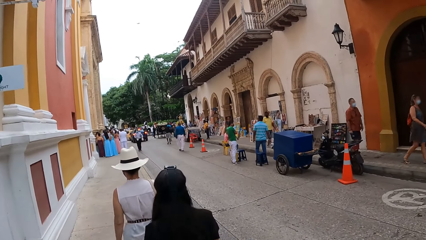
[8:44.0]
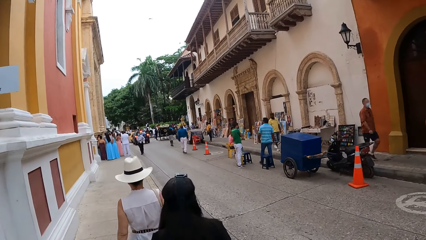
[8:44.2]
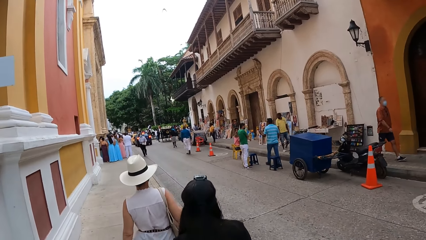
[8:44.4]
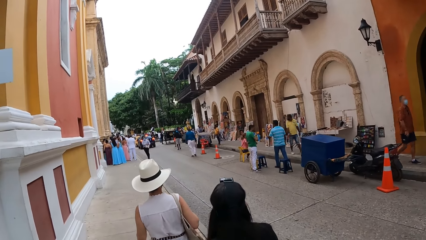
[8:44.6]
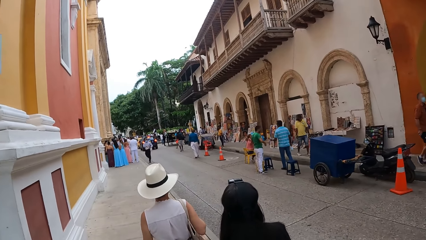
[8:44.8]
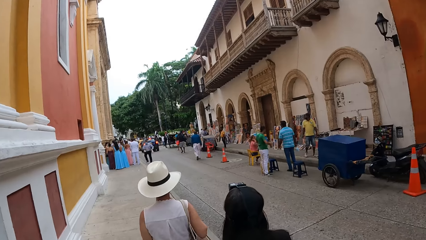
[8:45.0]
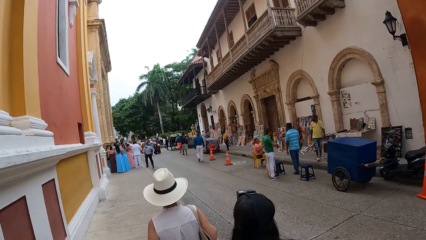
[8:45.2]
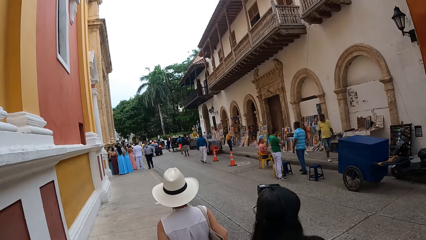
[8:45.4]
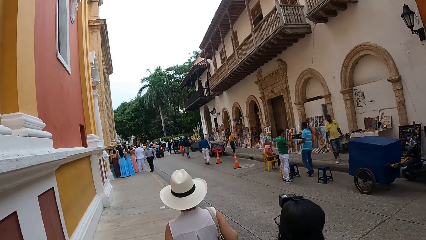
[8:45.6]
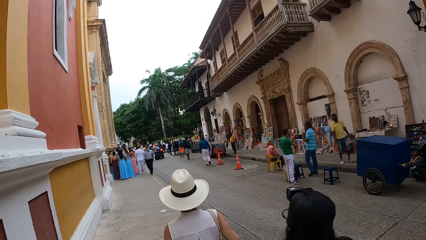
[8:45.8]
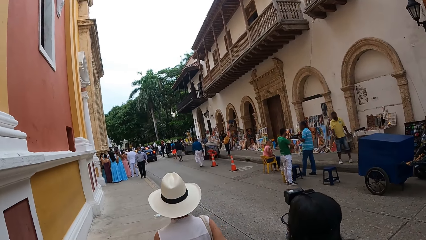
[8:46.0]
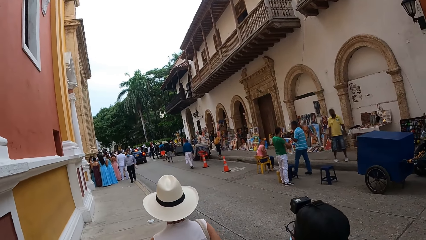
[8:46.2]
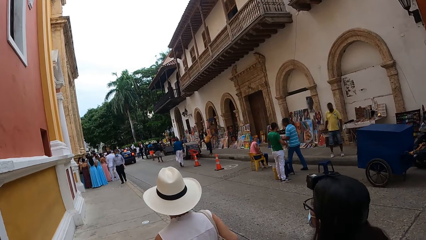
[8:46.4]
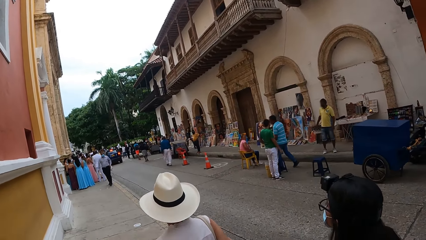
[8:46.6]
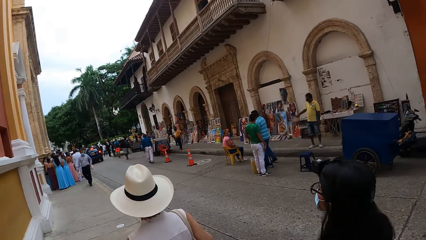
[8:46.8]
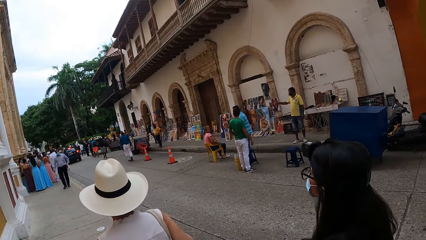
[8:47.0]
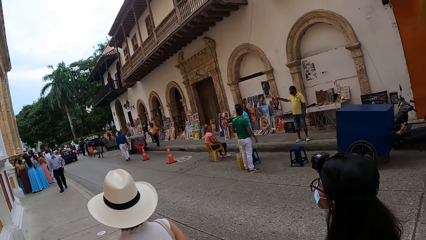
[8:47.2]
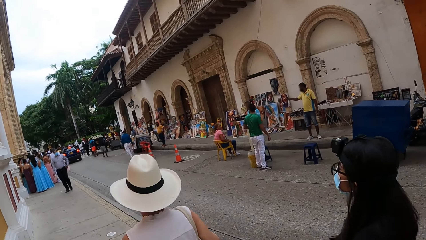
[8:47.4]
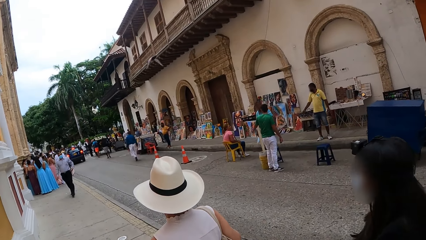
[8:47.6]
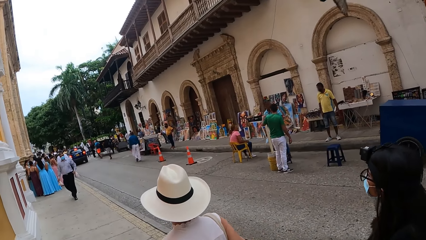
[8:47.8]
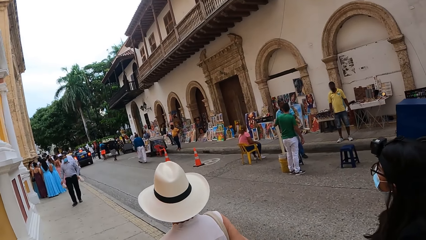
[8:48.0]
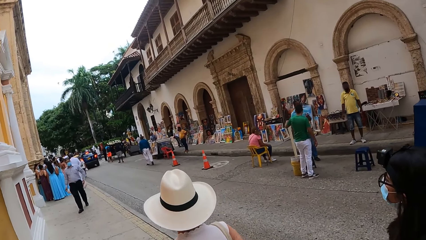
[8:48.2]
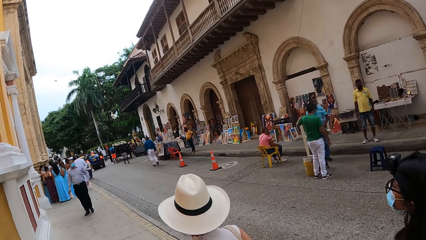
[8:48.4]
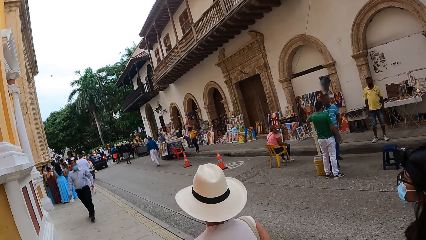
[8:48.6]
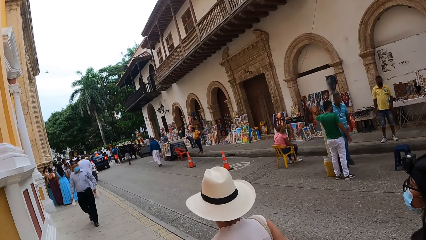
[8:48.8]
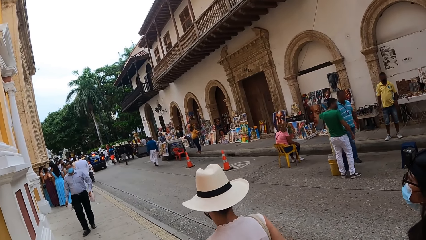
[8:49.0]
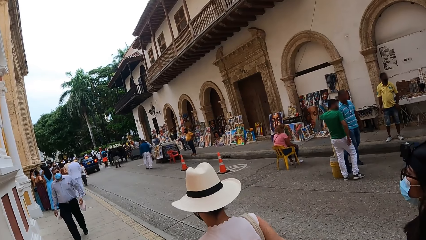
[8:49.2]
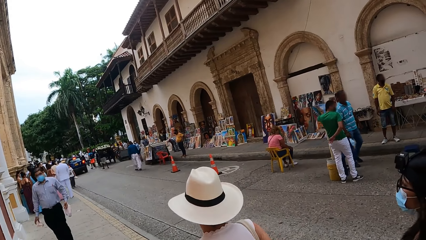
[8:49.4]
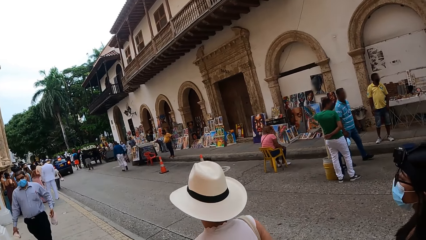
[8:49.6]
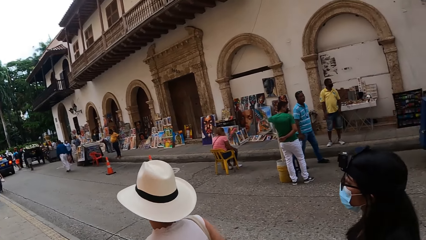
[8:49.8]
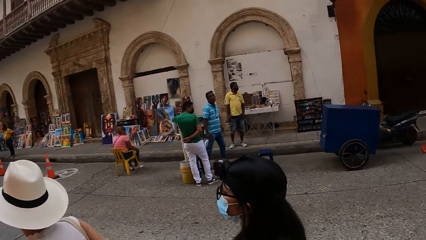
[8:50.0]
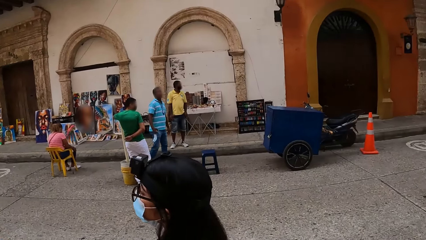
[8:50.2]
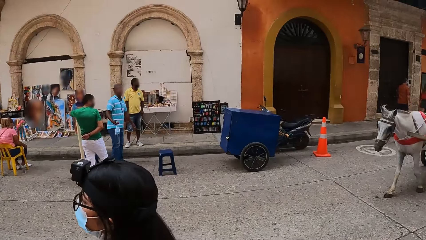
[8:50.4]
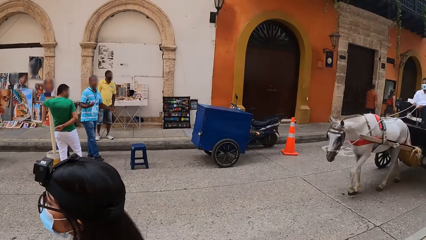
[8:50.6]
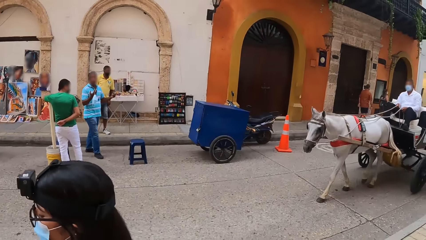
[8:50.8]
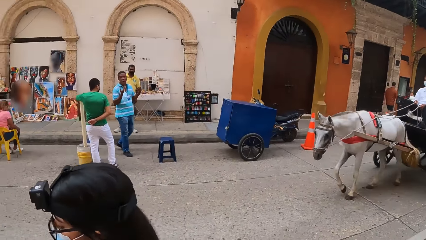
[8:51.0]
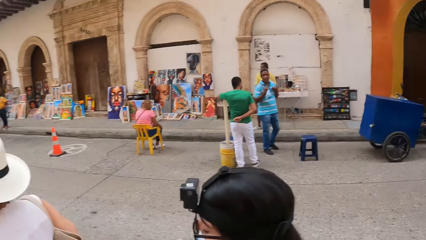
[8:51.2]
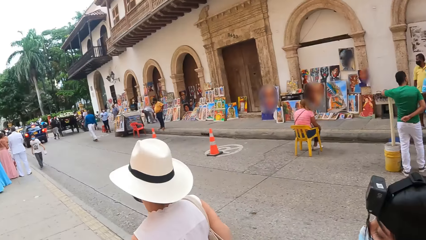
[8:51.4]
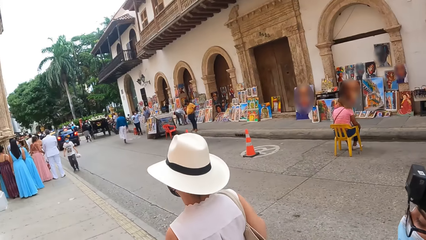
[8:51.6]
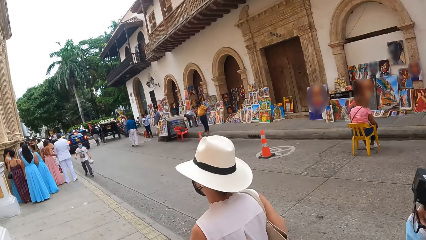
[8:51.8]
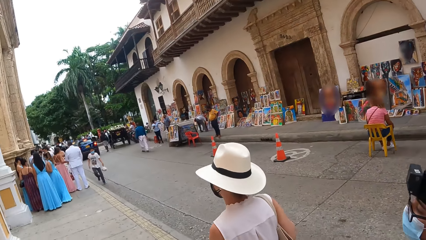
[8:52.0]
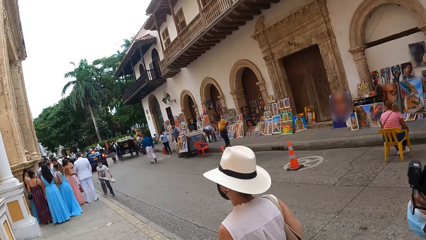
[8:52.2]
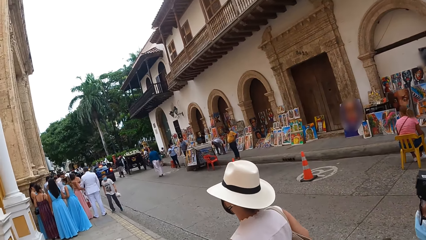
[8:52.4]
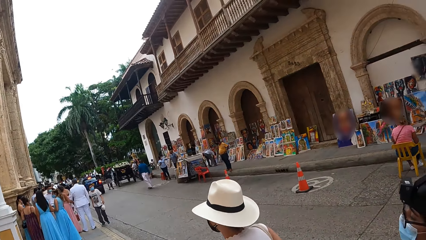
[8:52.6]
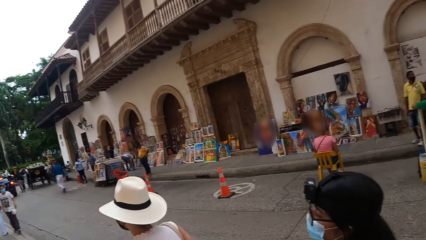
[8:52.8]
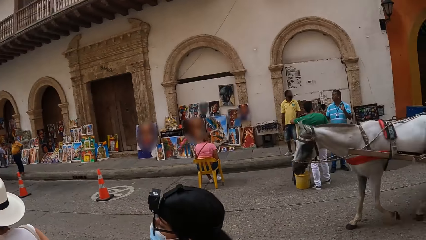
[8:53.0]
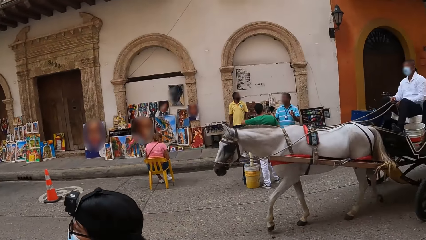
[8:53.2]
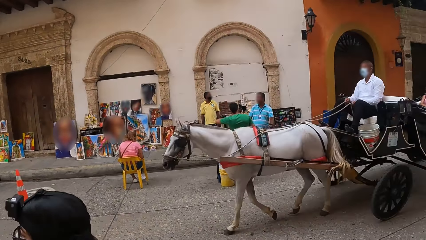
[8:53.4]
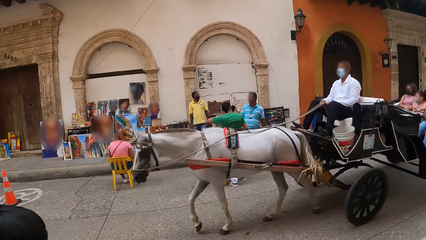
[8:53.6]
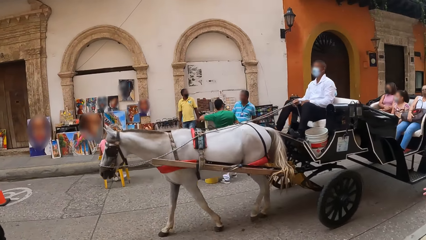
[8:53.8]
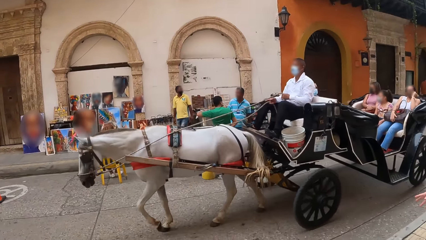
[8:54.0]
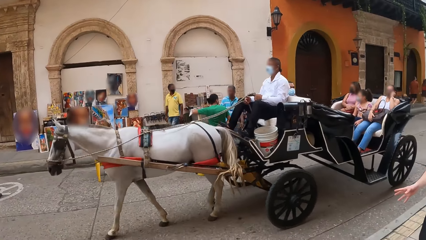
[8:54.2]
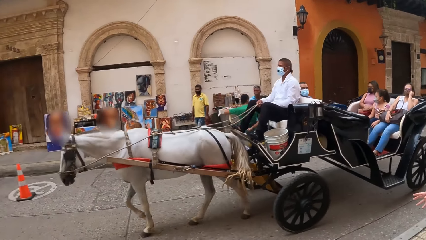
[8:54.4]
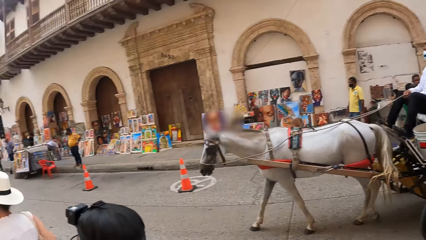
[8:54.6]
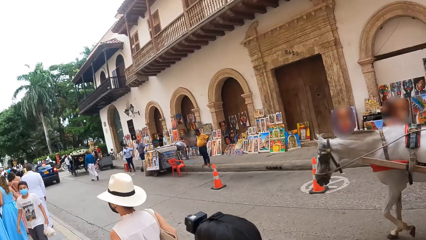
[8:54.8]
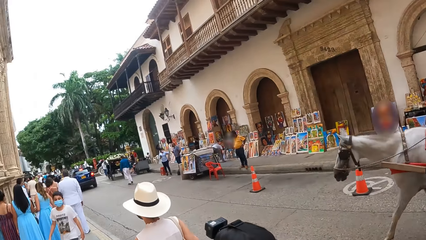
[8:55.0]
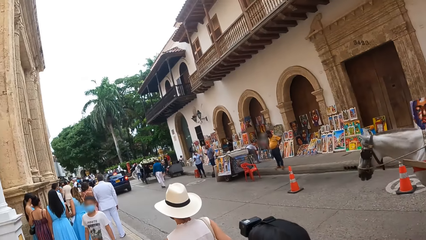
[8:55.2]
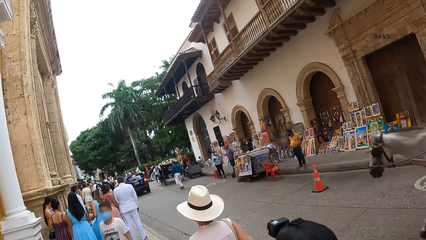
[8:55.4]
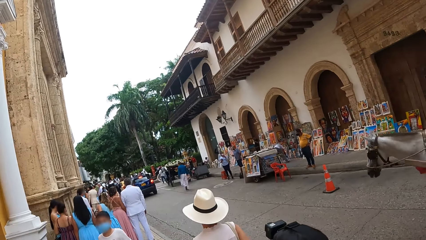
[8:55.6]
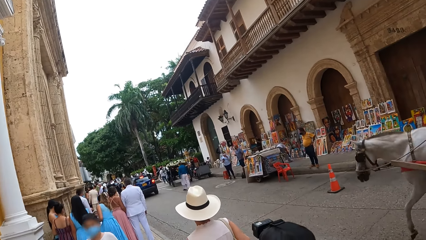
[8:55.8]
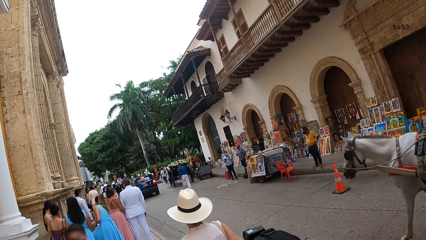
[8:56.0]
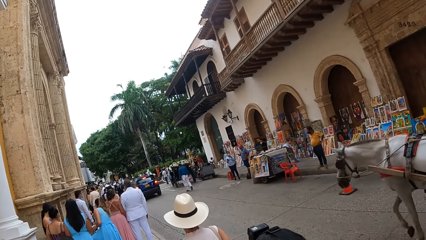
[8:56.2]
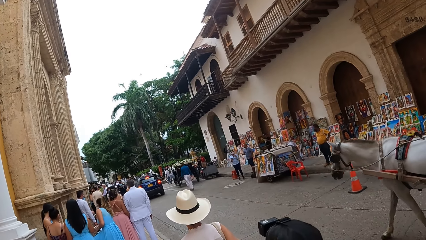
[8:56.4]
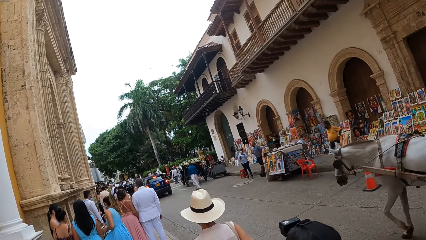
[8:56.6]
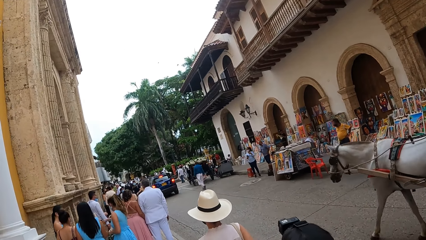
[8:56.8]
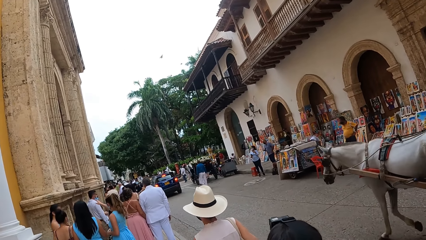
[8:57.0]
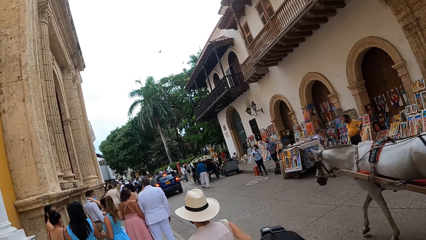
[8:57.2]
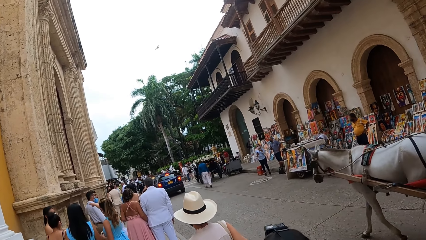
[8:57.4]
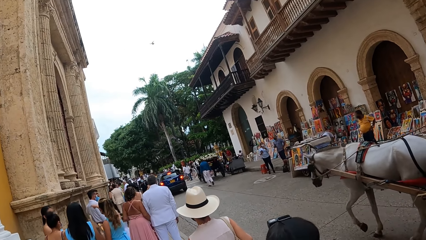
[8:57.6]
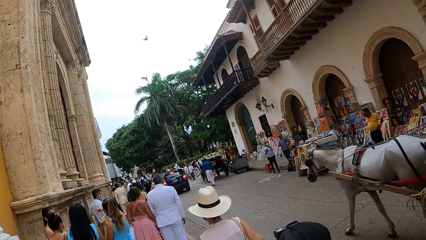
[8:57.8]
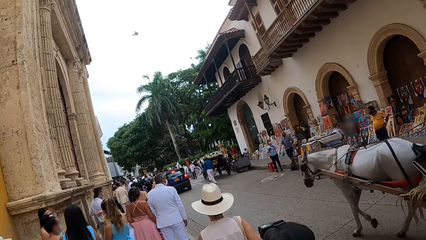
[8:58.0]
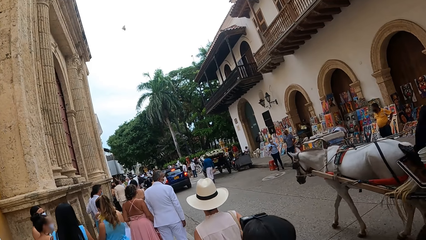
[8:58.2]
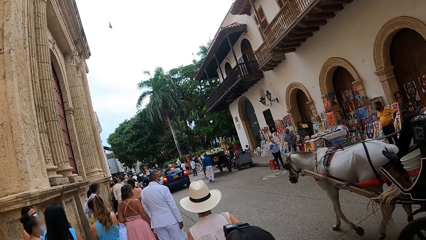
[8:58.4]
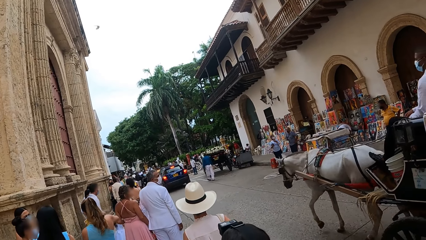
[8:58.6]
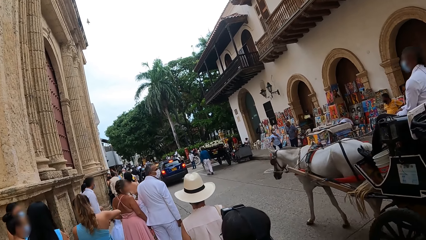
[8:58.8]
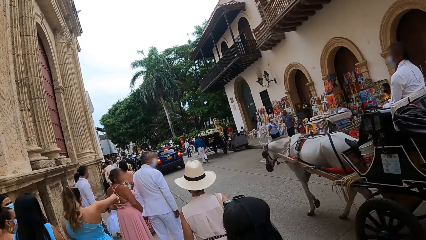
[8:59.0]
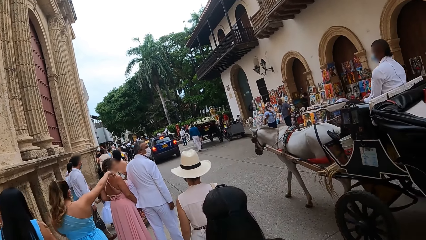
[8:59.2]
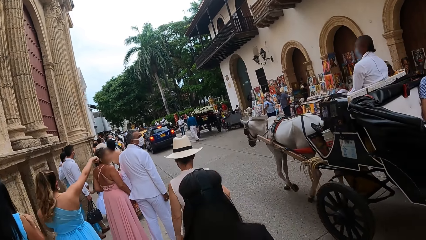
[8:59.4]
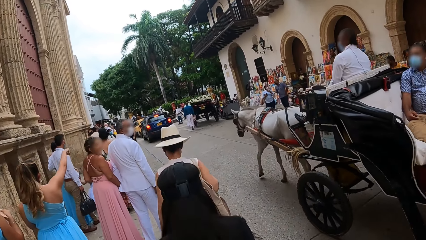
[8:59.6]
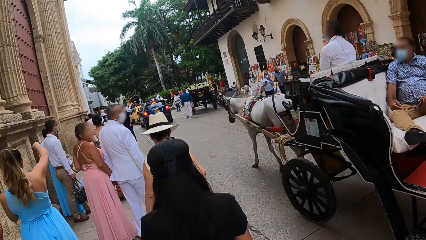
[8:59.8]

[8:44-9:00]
The camera wearer looks around. The person walks around. The camera wearer walks around and looks around. They walk around. The person walks around.
